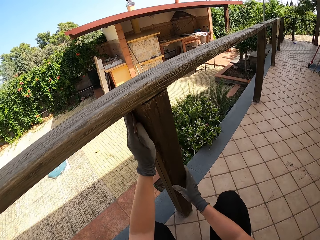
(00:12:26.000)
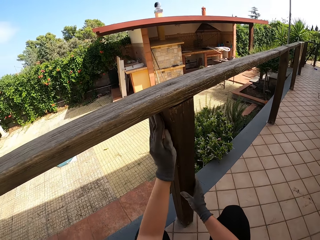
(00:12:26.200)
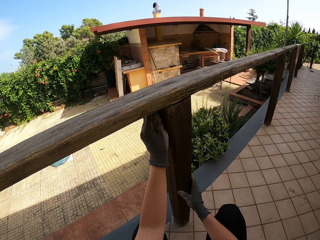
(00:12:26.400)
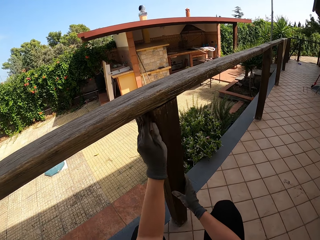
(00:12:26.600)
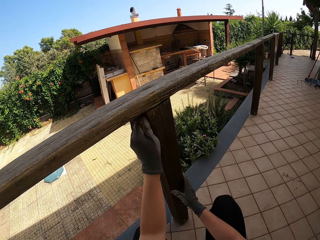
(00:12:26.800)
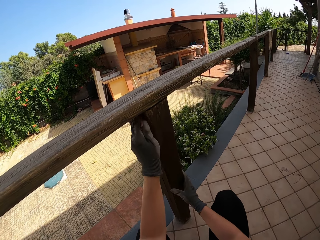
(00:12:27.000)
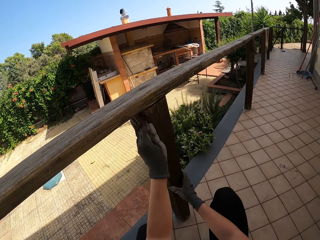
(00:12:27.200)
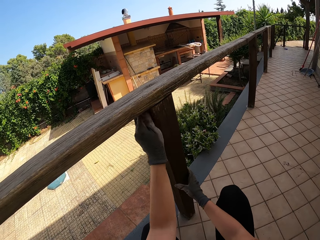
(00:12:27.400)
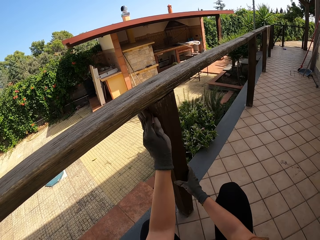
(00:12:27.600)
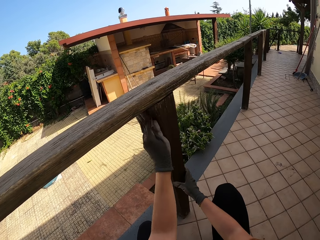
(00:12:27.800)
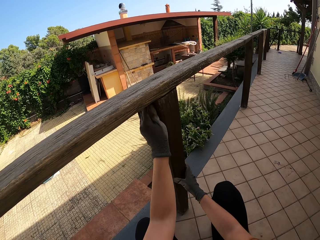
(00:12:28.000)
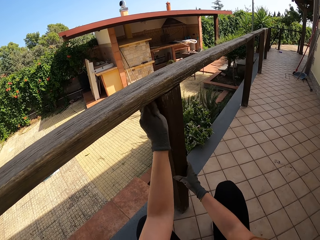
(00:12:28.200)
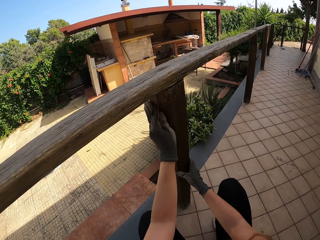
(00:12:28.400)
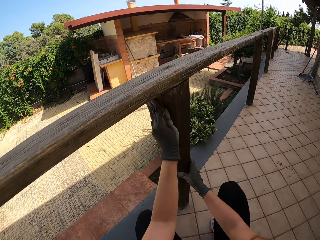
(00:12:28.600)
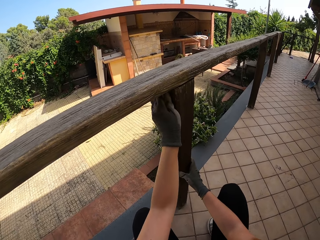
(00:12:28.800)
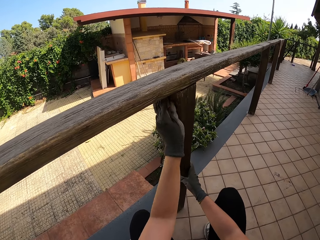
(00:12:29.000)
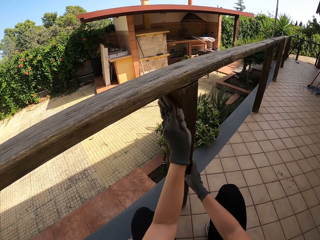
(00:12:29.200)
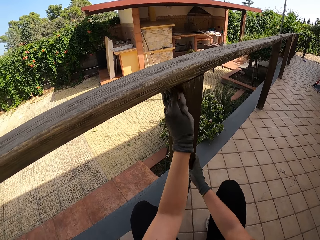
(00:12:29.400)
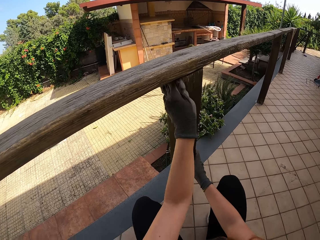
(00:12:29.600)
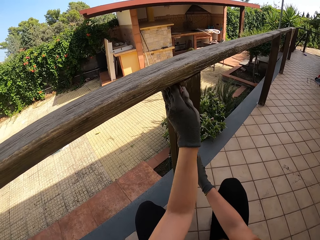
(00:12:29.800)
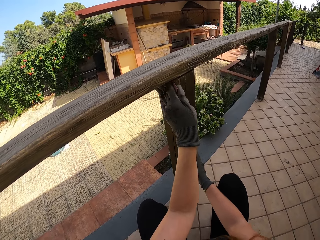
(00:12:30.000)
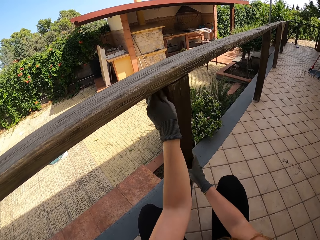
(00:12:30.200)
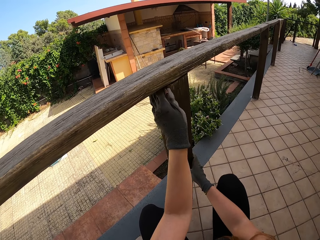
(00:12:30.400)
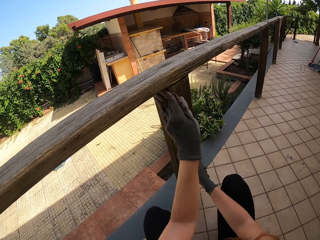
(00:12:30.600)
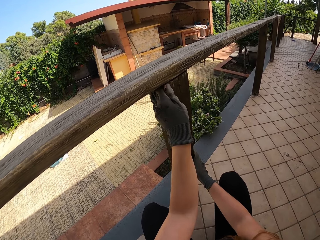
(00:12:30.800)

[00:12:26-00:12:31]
The camera wearer holds the balcony with her hand. She scrubs the balcony with her right hand with the sandpaper.

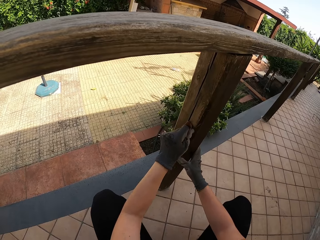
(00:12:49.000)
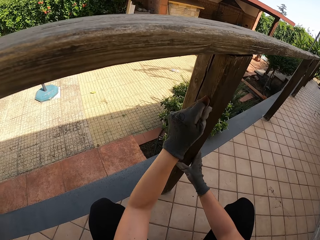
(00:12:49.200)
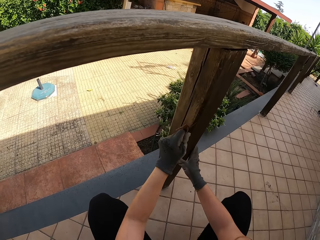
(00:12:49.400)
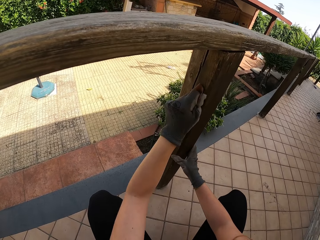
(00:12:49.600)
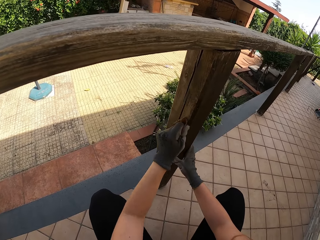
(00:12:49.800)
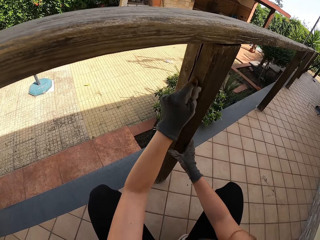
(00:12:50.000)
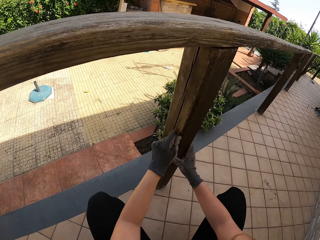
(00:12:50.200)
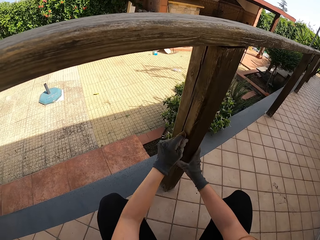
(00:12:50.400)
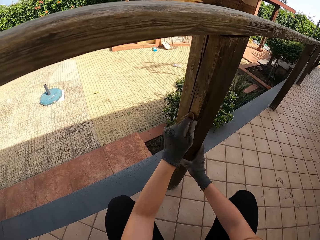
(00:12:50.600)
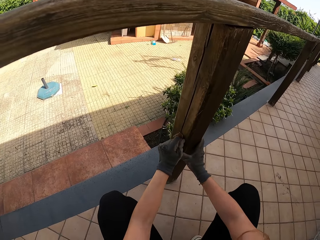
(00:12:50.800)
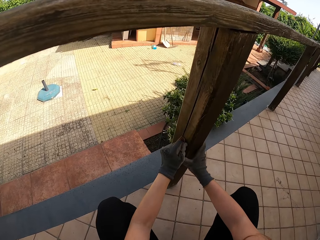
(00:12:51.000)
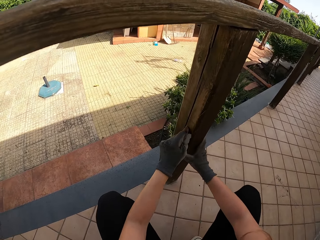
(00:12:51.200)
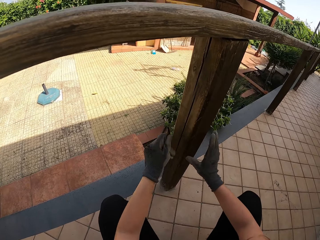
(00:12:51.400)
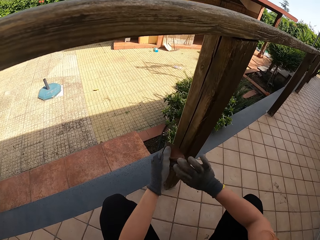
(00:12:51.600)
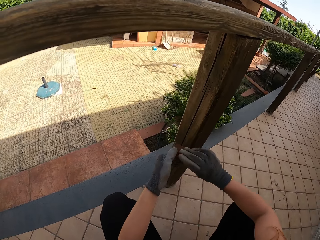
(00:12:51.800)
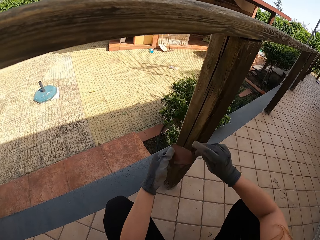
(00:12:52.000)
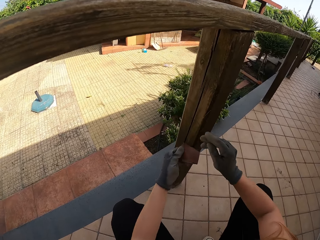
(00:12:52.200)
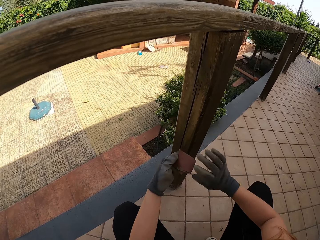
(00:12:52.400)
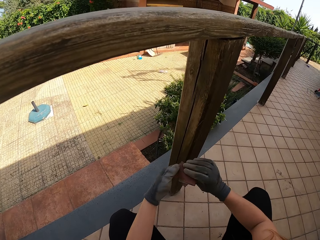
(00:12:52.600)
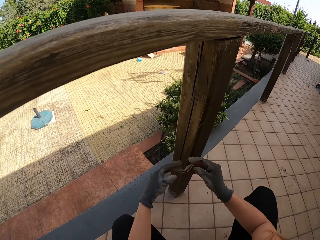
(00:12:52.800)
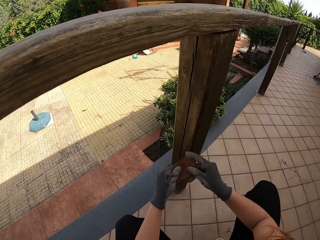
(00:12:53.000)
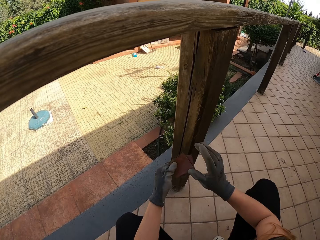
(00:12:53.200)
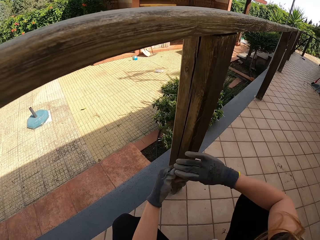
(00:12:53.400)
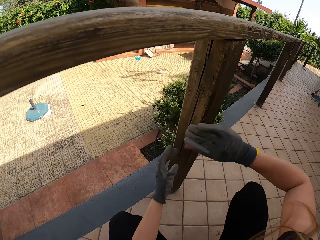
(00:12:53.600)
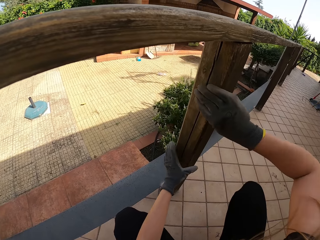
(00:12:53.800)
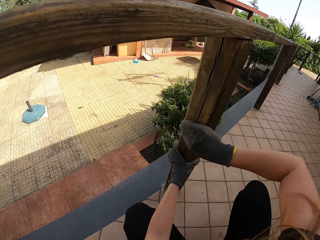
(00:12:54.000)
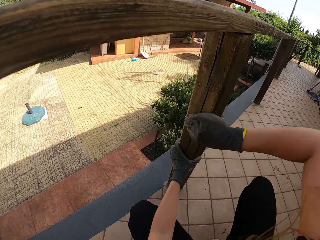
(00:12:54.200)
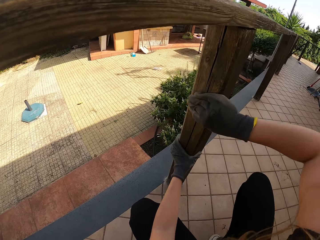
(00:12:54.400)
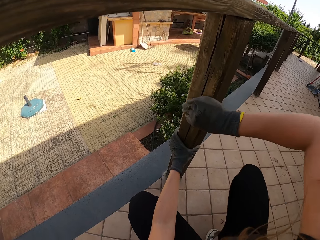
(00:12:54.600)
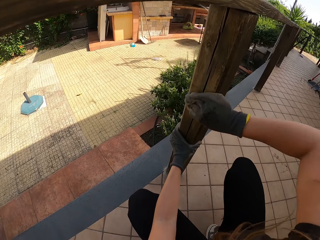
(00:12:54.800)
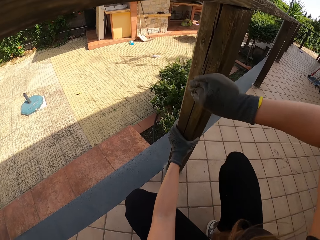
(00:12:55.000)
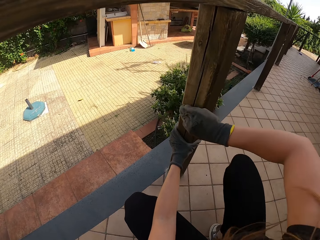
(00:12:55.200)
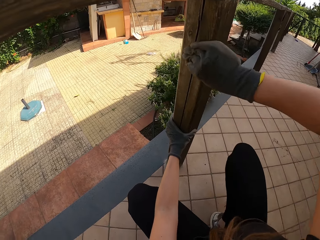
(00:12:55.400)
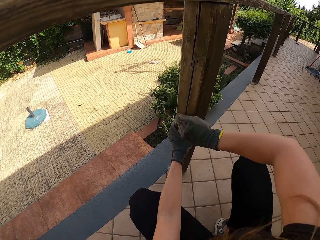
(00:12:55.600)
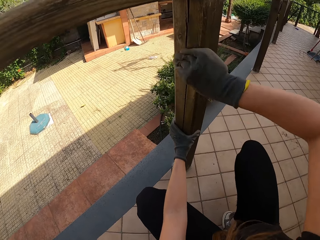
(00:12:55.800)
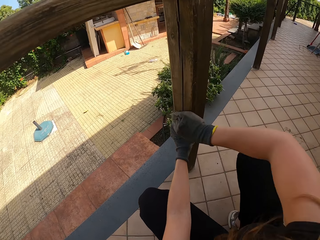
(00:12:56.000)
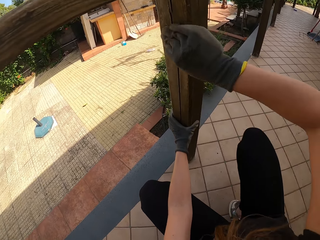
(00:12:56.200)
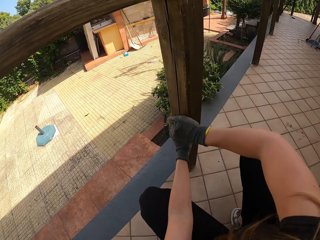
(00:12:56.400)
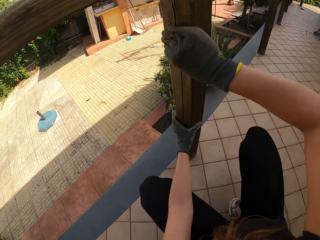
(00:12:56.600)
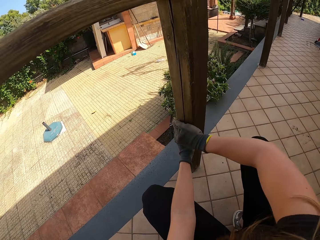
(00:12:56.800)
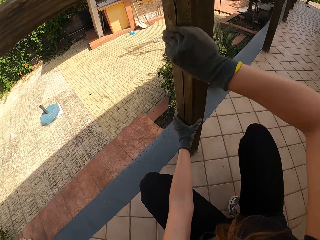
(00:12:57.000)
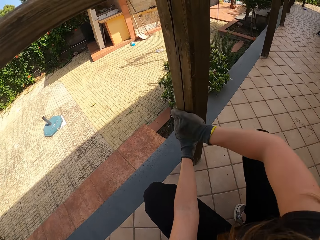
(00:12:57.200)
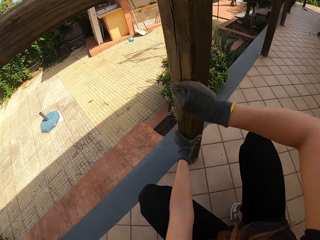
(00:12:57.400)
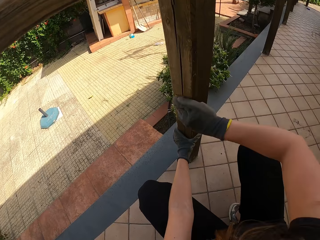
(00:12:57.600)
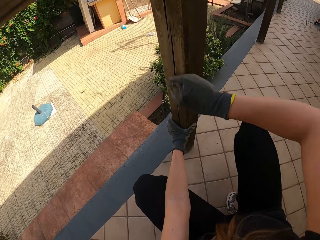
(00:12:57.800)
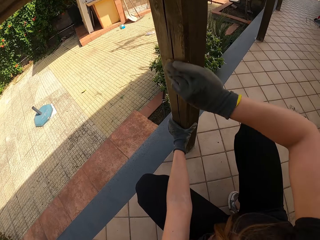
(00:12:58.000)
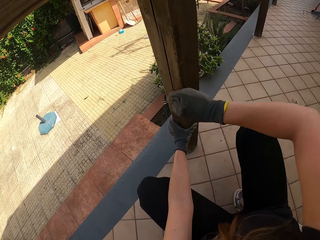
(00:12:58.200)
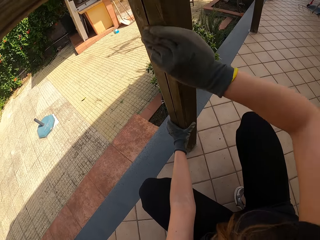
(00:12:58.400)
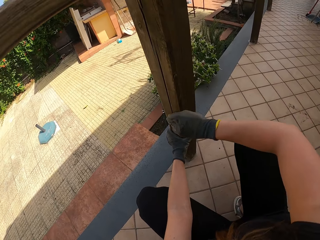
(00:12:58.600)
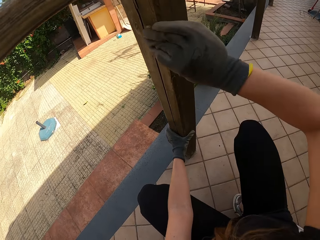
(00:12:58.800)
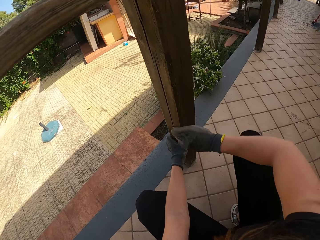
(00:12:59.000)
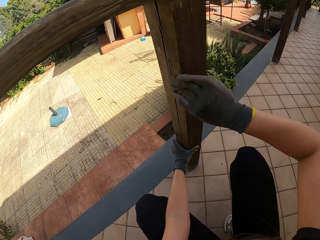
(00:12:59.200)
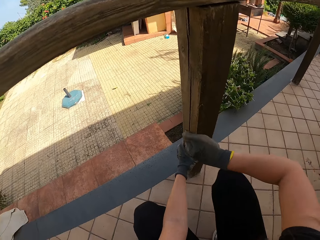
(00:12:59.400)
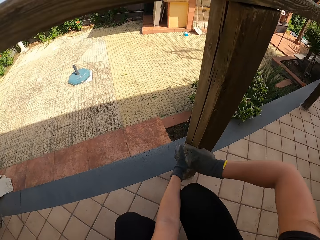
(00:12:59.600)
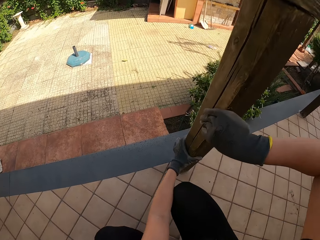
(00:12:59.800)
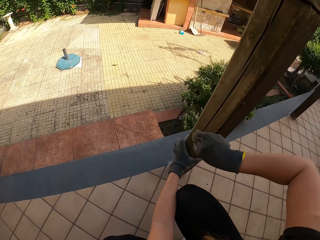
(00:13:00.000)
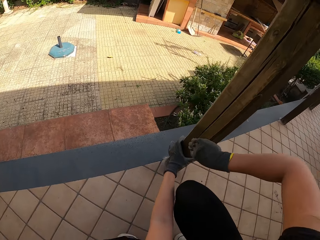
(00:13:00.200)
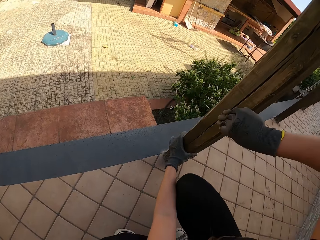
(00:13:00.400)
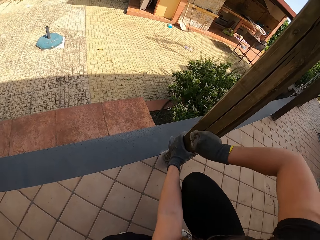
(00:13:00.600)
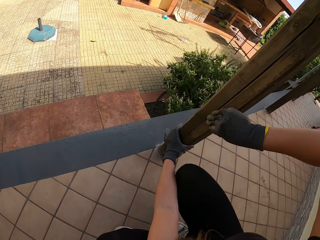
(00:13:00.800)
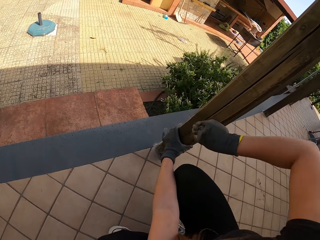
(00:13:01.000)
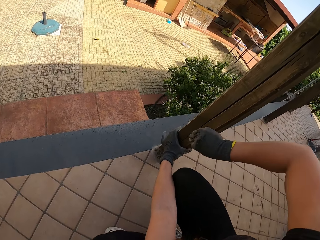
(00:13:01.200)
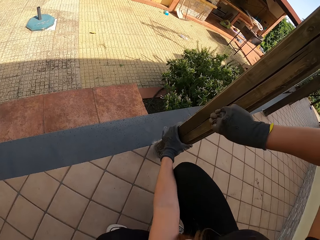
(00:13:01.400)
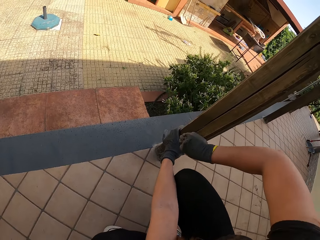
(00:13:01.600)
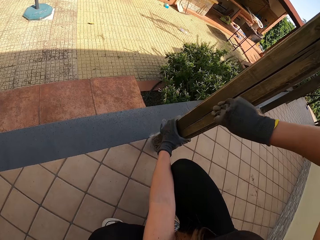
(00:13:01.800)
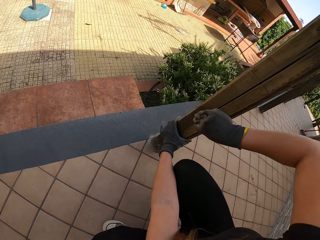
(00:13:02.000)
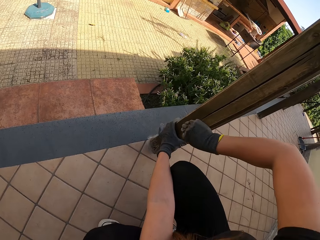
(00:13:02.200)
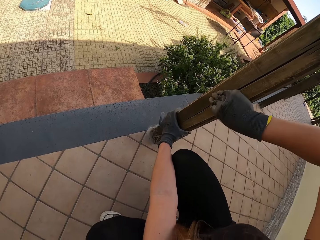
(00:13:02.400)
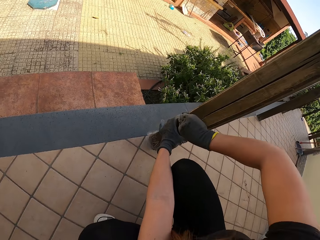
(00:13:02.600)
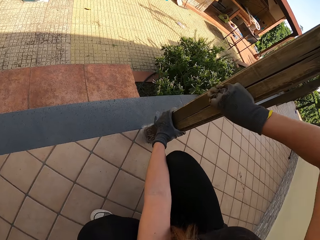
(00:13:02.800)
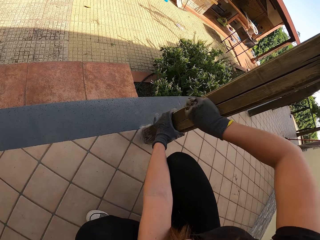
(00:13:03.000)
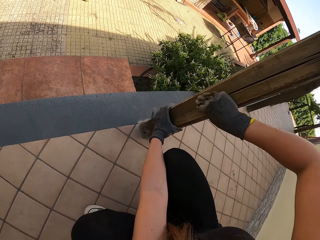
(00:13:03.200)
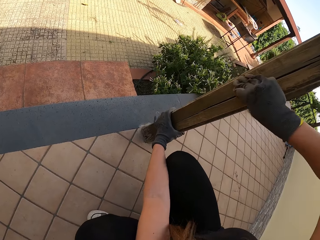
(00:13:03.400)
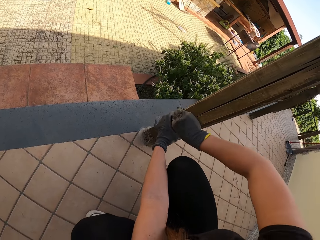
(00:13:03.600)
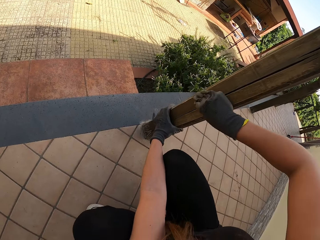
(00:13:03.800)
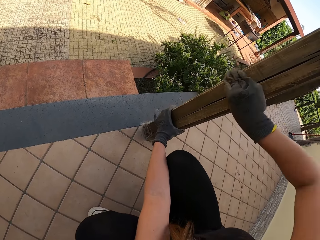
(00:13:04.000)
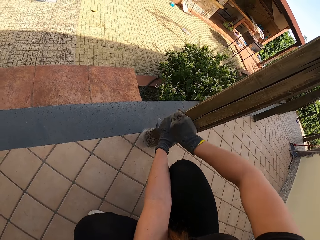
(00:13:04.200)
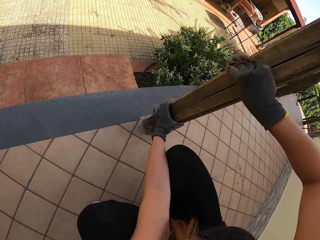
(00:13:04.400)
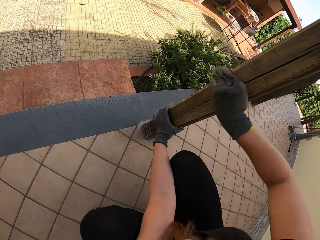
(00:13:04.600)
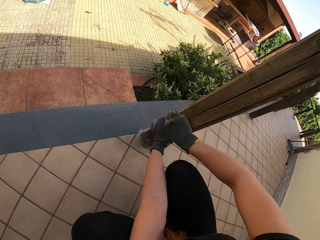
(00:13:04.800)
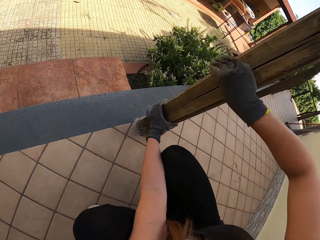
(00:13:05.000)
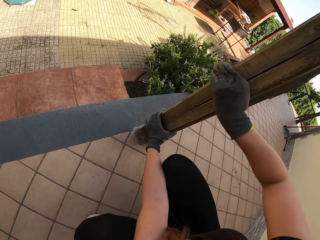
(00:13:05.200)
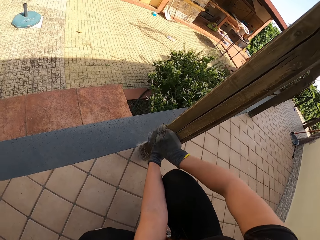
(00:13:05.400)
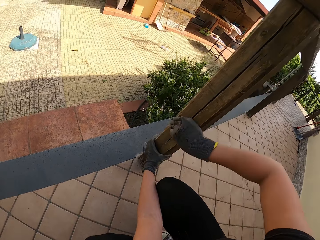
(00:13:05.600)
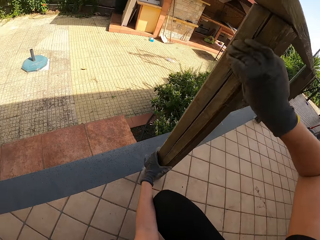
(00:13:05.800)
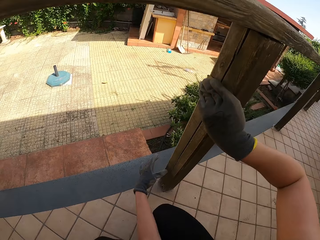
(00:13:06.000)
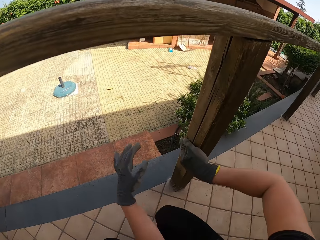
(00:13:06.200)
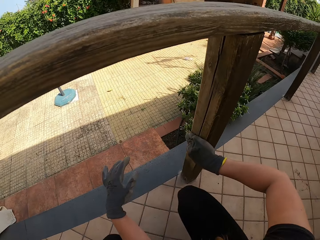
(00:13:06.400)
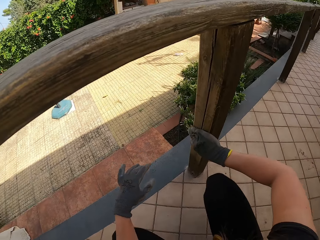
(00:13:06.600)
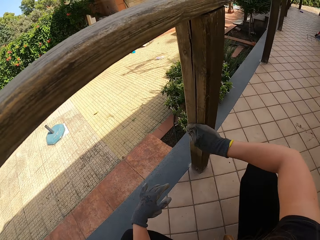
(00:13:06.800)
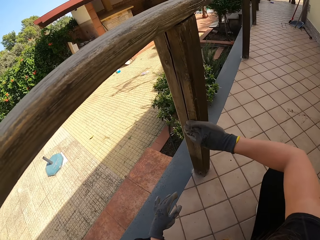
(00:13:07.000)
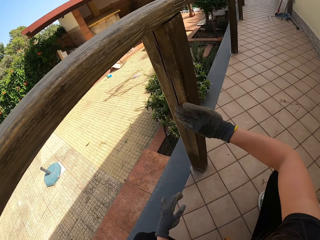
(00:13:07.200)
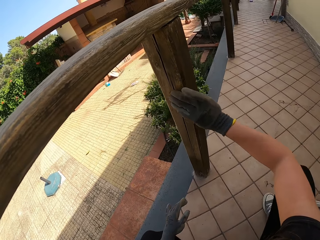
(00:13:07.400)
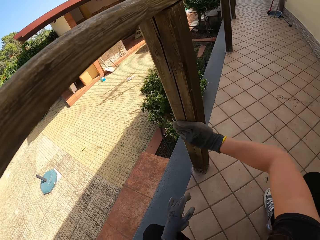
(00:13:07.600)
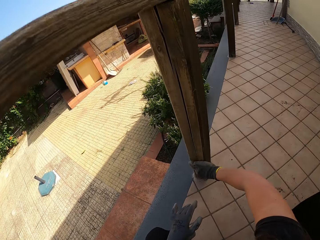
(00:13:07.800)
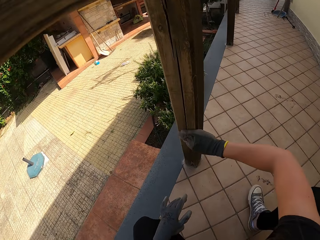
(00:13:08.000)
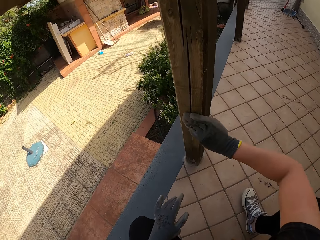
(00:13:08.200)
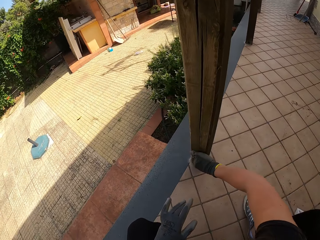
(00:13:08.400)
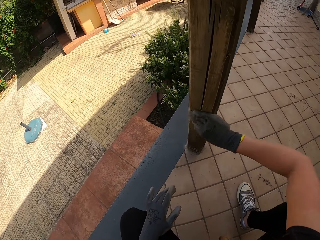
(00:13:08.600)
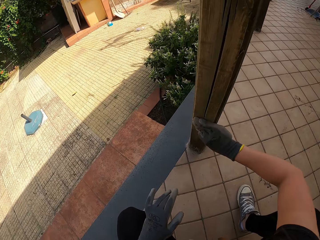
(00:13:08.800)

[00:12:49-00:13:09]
The camera wearer stops scrubbing the balcony and changes the position of the sandpaper. She checks the sandpaper. She holds the balcony with her left hand and scrubs the balcony with her right hand with the sandpaper. She removes her left hand from the balcony.
